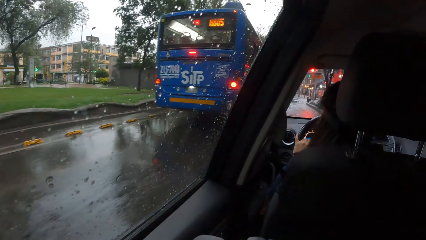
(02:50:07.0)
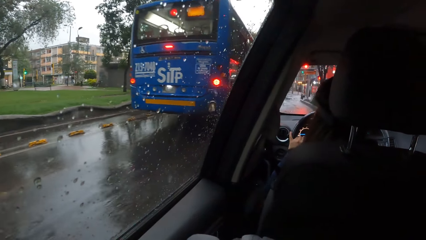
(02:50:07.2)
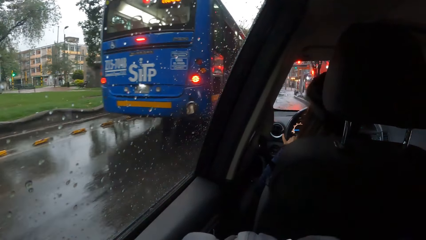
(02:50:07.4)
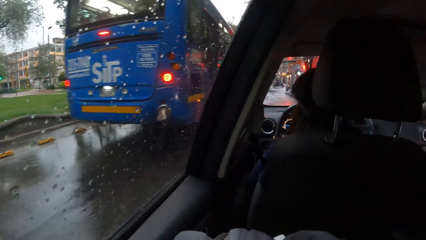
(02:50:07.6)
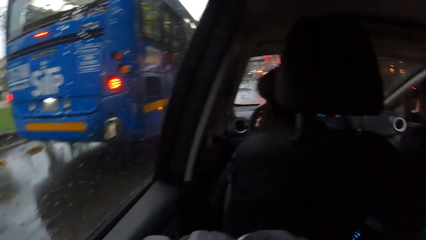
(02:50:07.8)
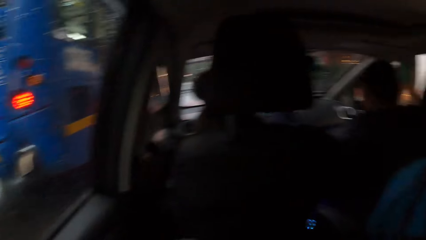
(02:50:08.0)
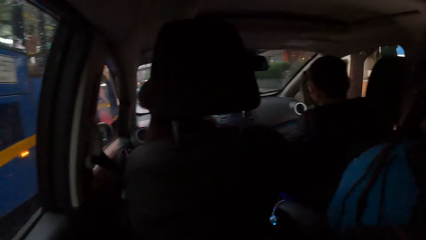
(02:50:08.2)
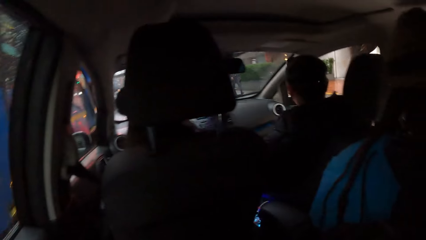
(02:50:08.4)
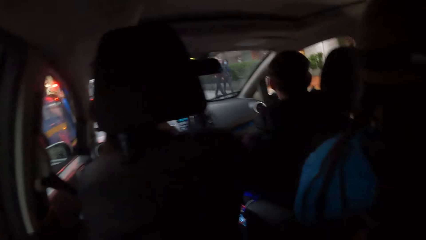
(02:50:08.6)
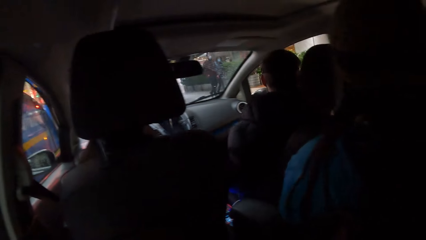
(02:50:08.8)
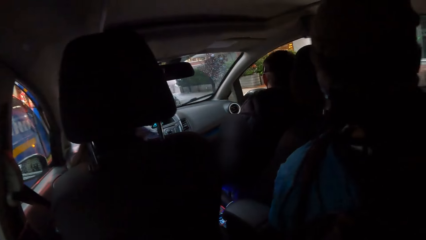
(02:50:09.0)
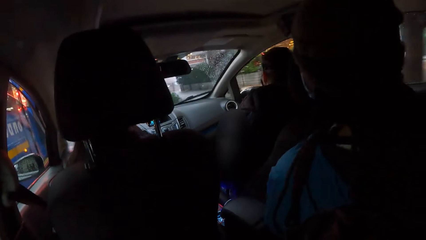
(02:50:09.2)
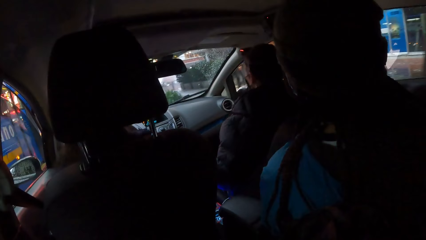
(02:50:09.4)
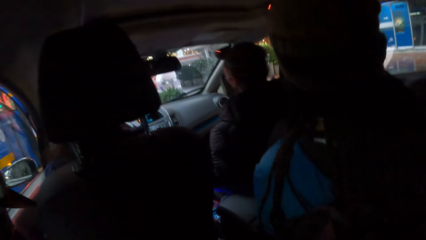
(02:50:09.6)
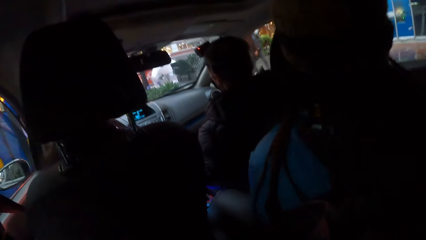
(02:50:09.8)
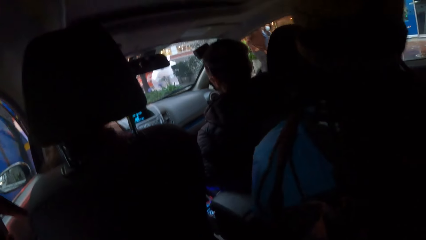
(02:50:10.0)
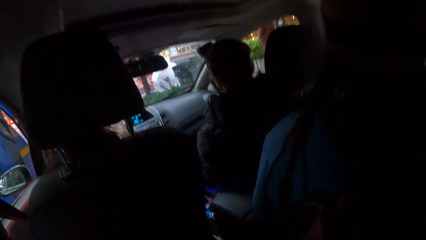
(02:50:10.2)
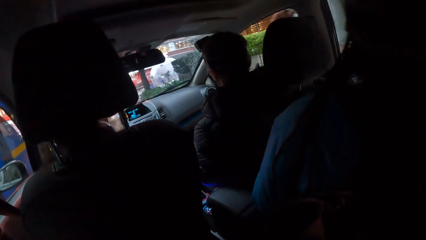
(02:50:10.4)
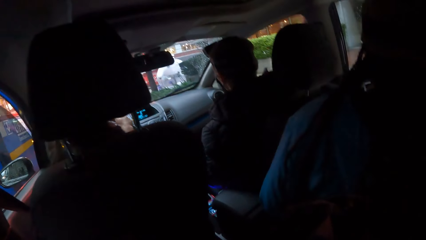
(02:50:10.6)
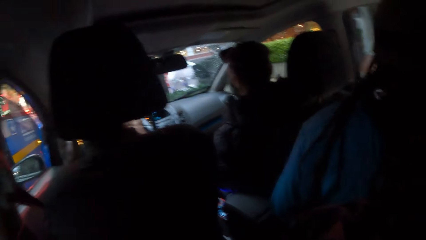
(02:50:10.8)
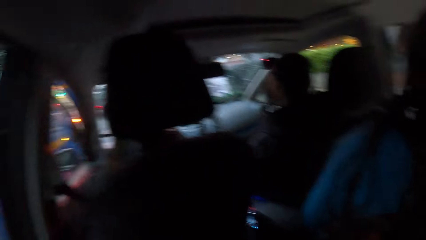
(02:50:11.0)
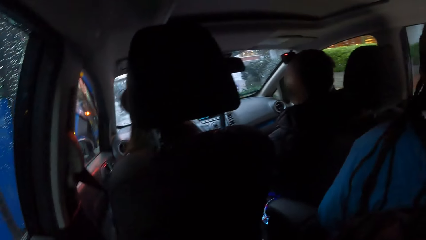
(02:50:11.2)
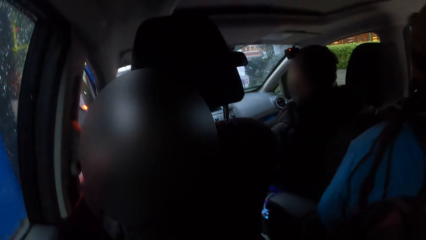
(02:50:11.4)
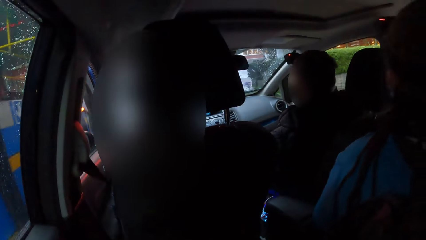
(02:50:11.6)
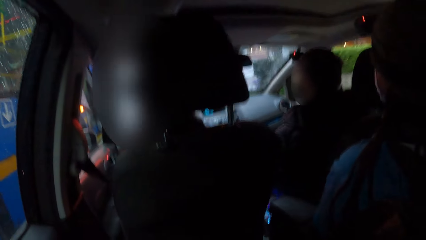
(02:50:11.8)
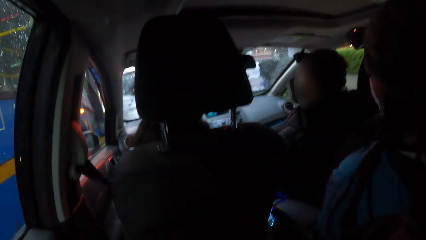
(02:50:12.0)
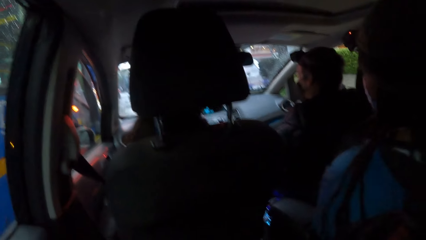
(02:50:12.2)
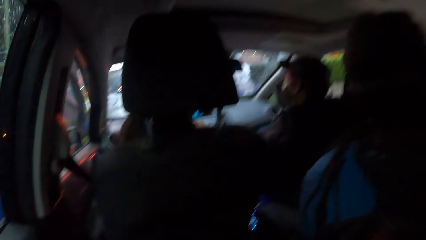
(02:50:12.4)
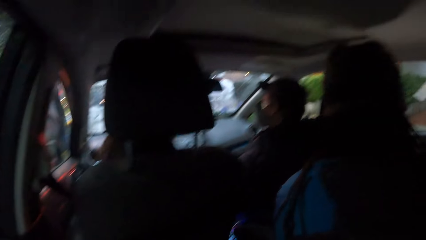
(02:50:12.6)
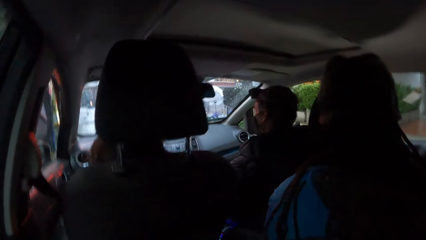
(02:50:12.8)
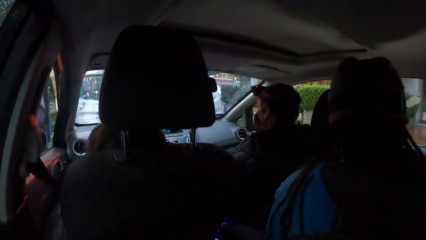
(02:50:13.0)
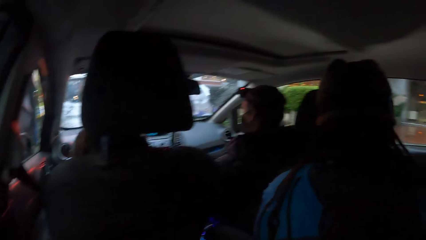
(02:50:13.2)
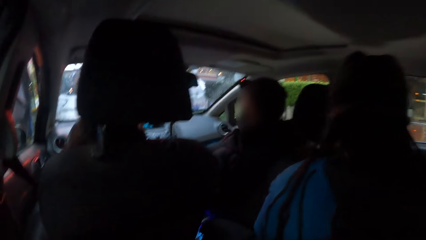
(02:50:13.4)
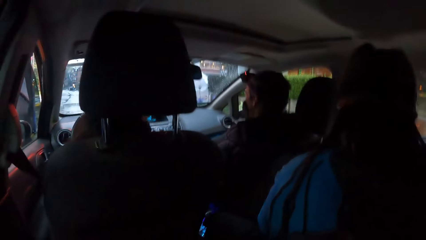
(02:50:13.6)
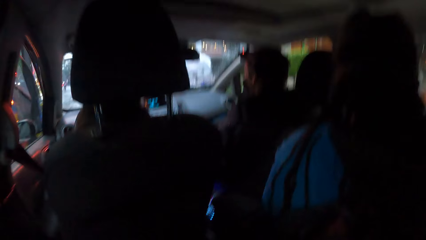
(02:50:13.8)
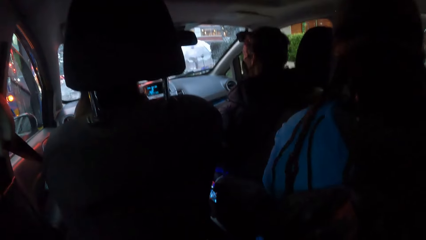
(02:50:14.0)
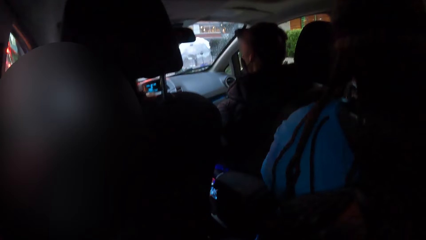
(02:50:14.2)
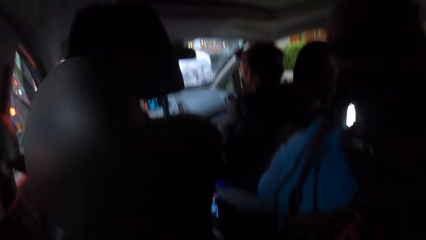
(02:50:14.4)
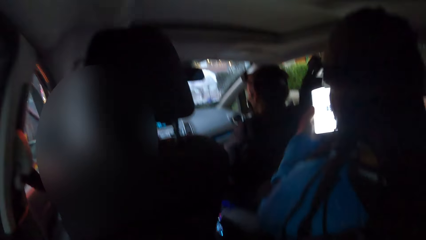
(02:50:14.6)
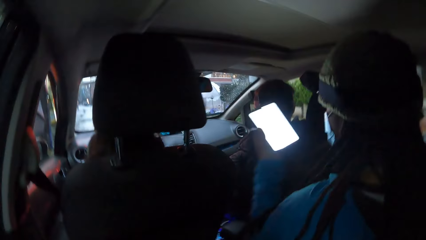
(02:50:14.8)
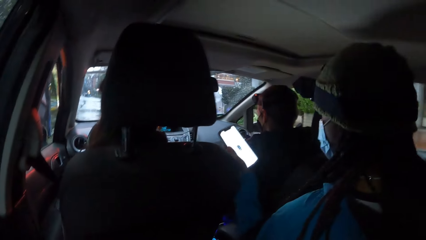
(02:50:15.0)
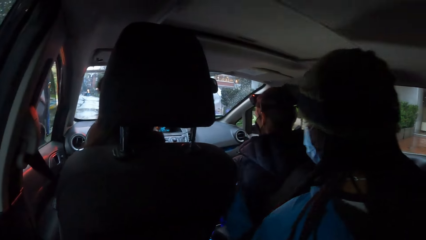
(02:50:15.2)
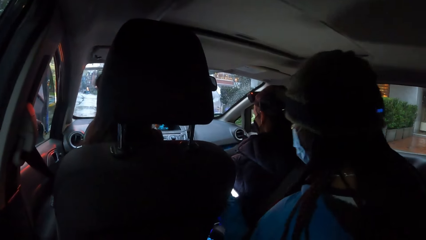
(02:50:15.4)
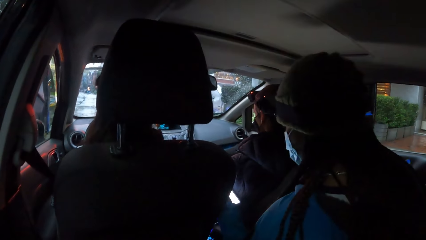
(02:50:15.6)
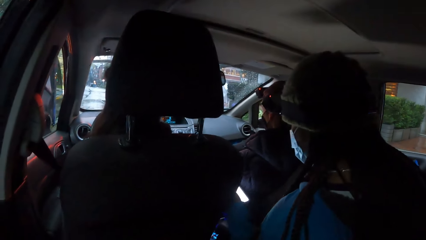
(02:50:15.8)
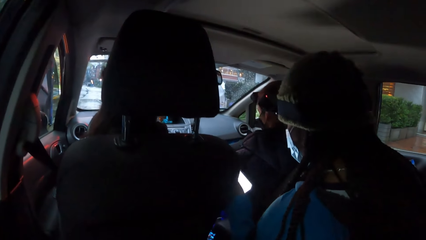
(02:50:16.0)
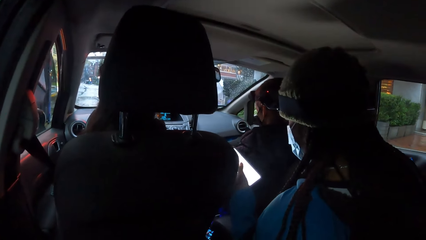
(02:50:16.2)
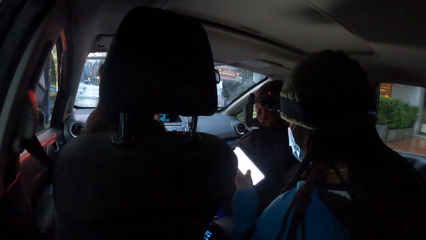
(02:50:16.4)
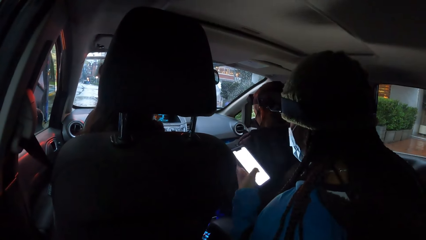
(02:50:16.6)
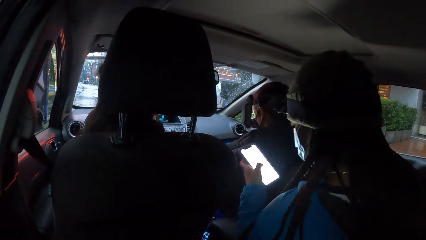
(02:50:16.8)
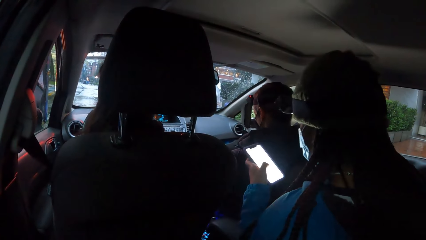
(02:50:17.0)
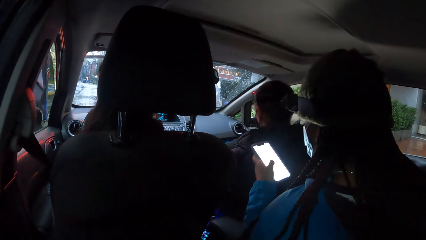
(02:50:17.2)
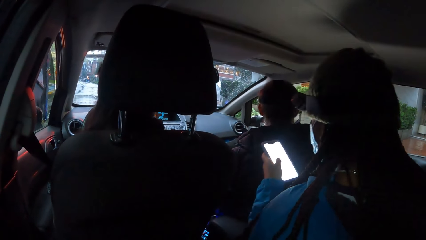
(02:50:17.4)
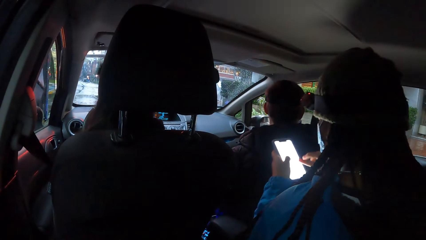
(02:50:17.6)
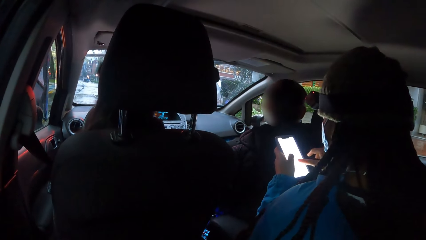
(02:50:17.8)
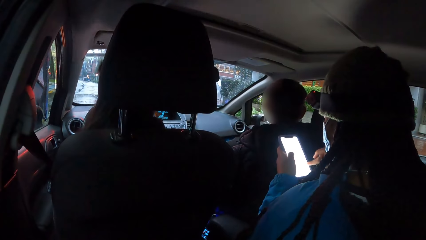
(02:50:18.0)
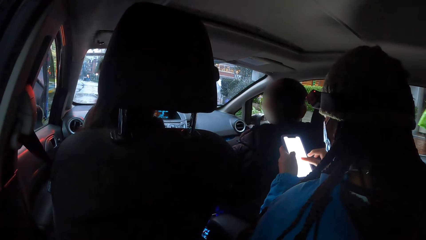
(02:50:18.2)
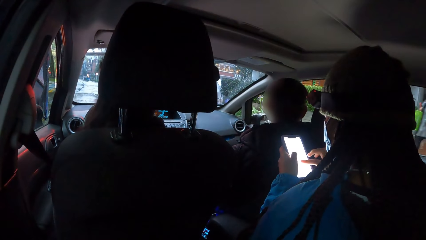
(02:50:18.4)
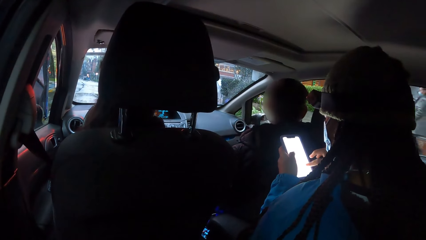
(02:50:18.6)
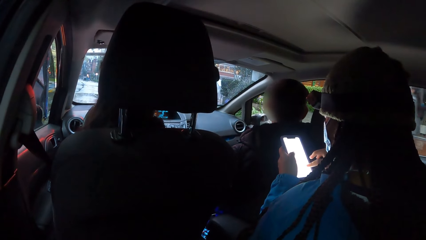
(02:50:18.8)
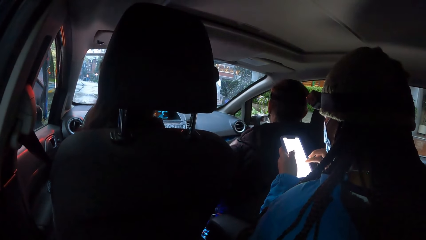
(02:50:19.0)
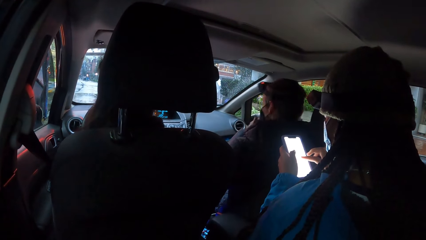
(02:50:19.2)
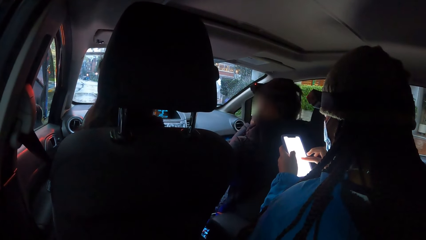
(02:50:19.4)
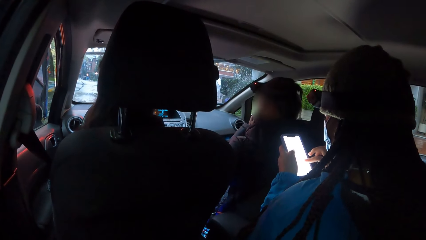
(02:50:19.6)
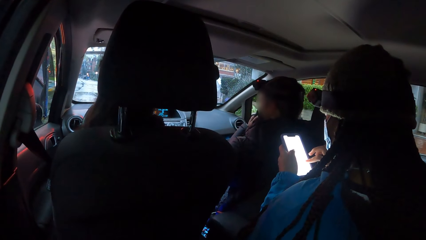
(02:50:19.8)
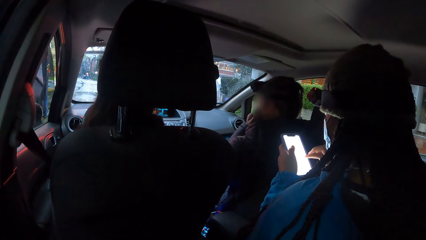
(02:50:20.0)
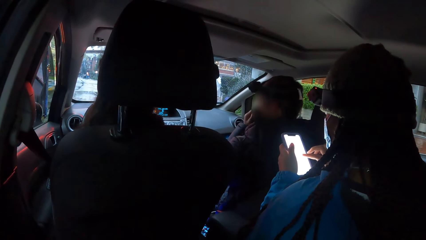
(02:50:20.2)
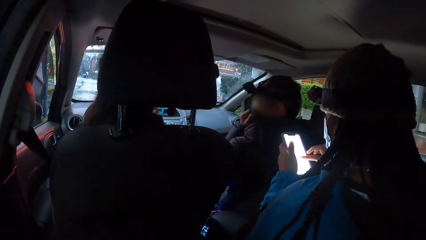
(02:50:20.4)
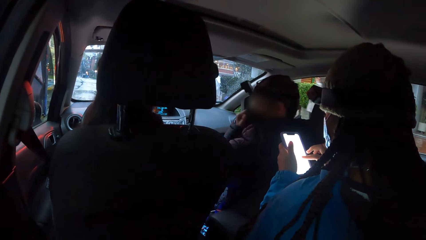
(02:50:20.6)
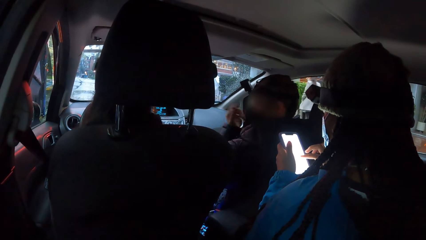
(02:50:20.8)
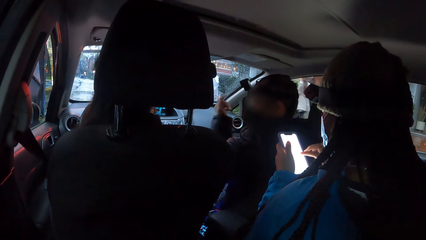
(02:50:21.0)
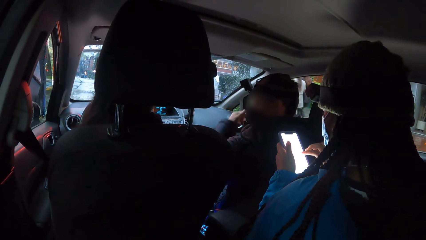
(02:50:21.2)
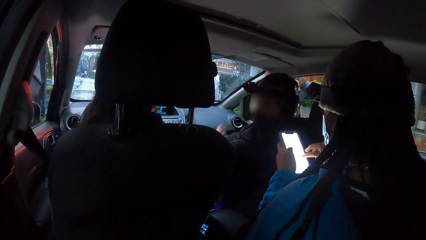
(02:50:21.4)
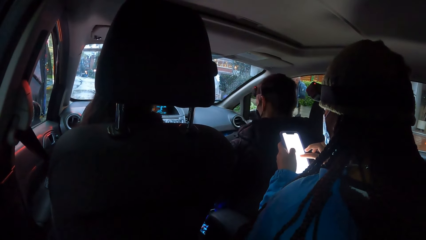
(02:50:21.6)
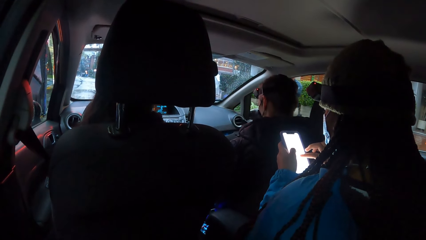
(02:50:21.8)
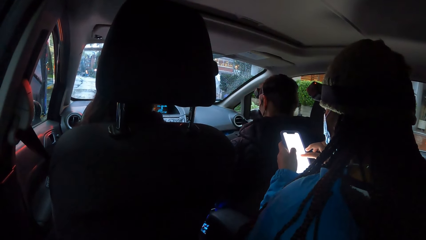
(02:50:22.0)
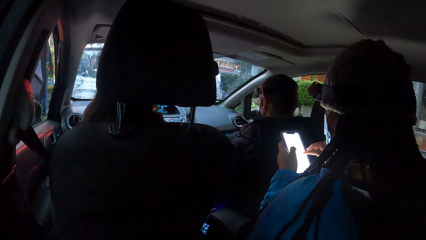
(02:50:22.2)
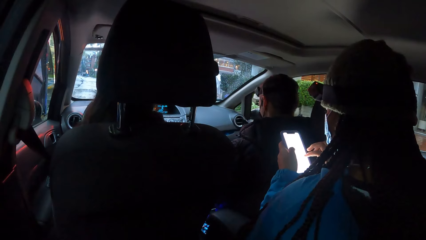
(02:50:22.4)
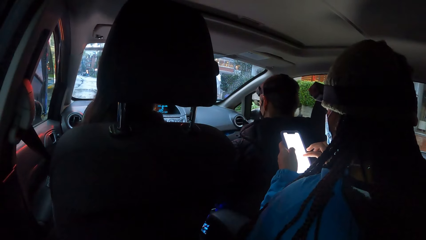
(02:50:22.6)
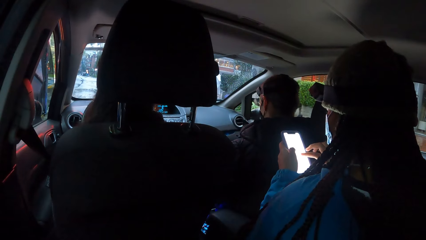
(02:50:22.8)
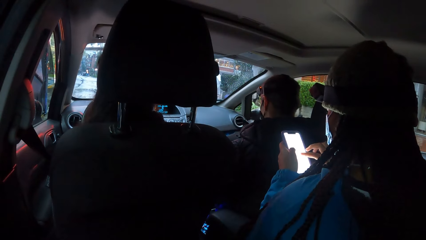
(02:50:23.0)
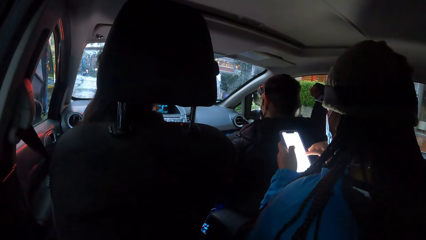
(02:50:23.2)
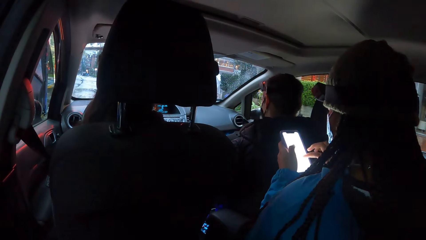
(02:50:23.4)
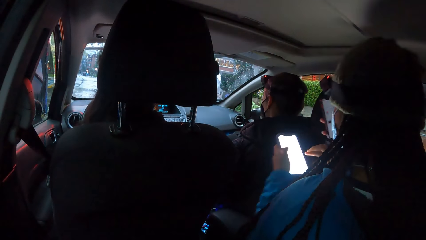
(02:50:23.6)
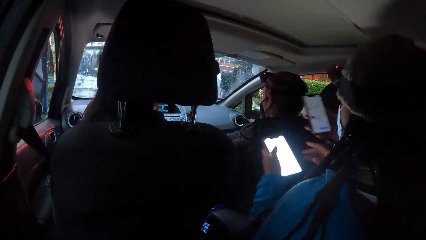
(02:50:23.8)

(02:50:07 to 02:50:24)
The camera wearer looks around. The driver stops the car on the main road. The woman holds a phone with her left hand. She operates the phone with her left hand. She operates the phone with both hands. The man adjusts a nose mask on his face with his left hand.
